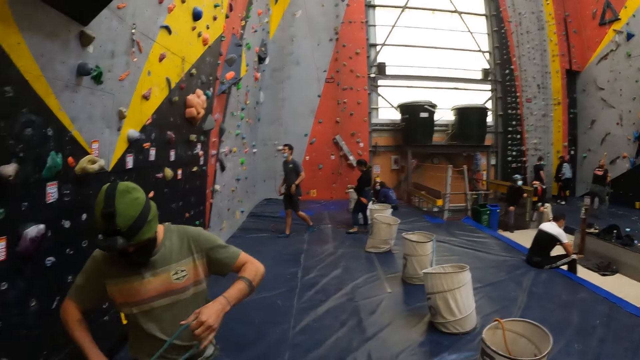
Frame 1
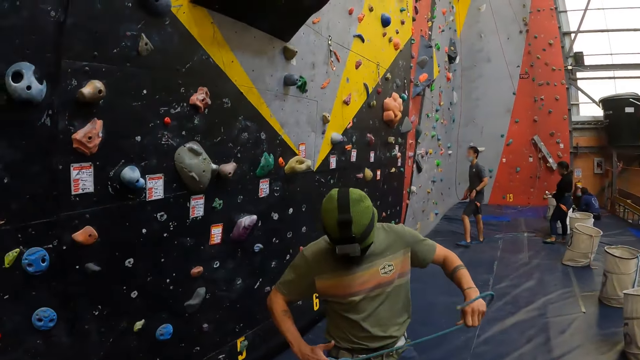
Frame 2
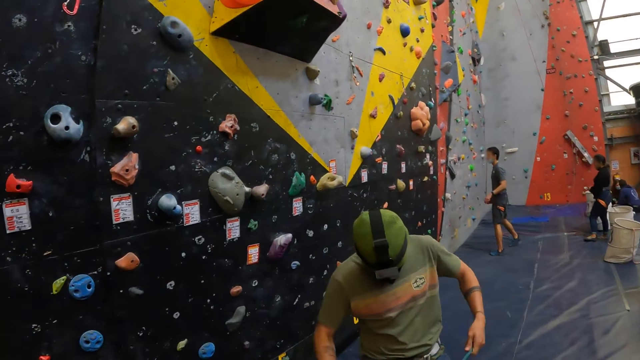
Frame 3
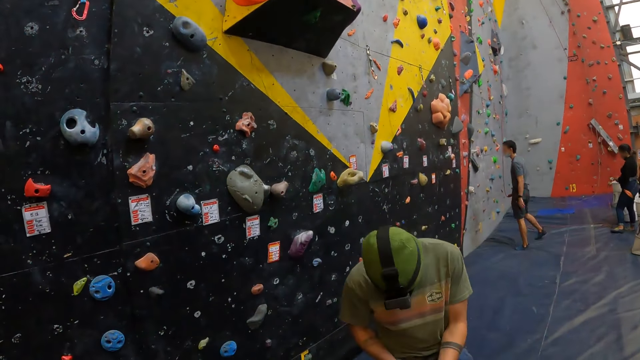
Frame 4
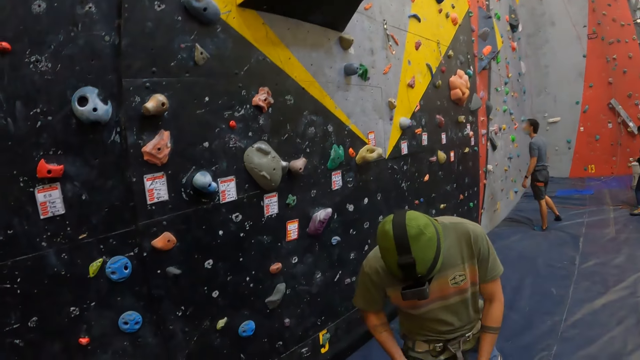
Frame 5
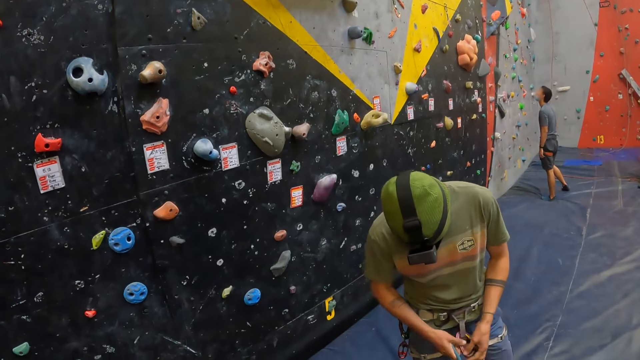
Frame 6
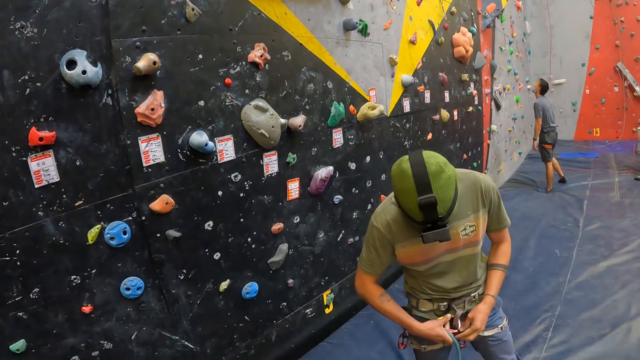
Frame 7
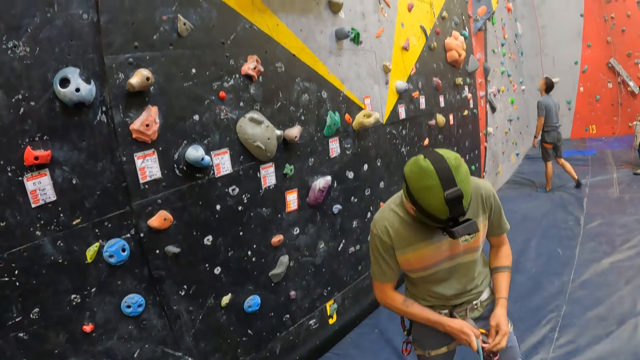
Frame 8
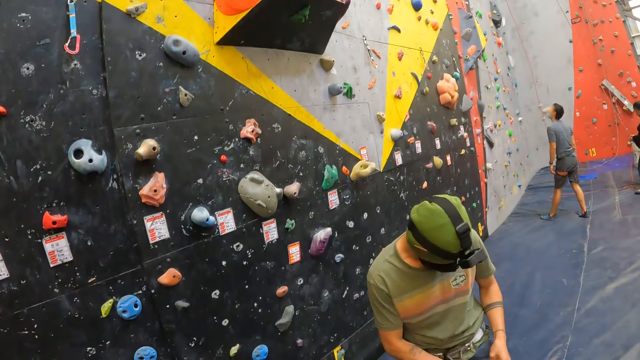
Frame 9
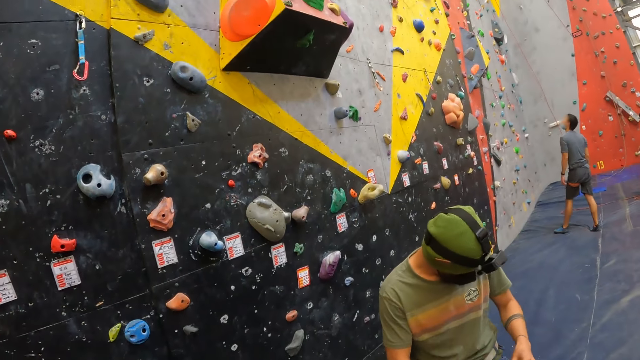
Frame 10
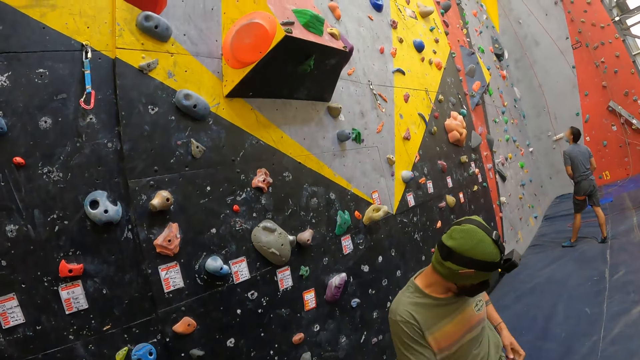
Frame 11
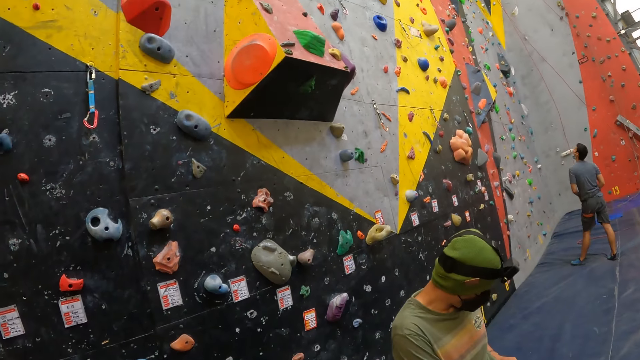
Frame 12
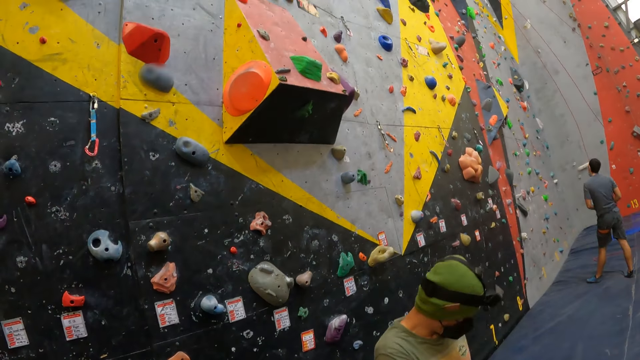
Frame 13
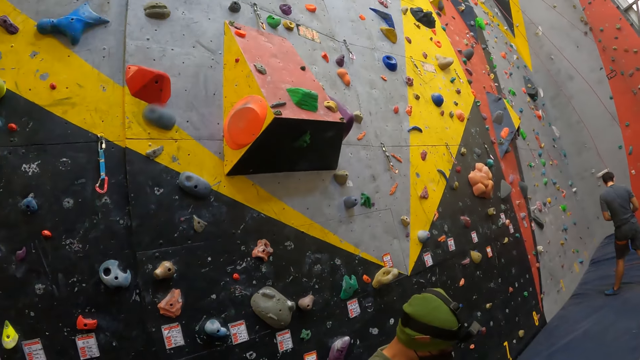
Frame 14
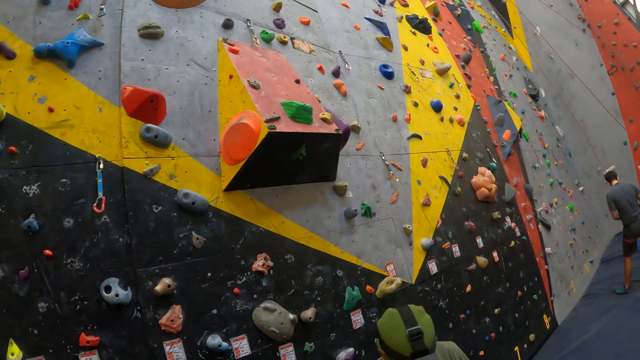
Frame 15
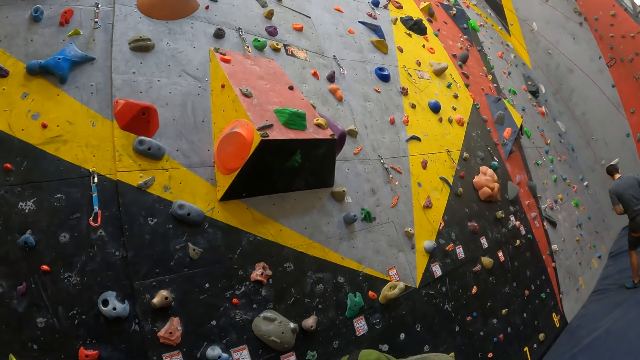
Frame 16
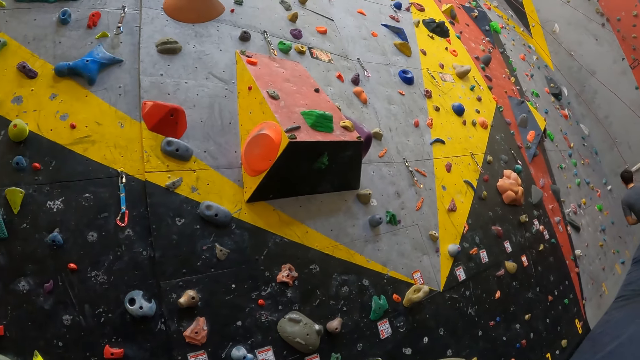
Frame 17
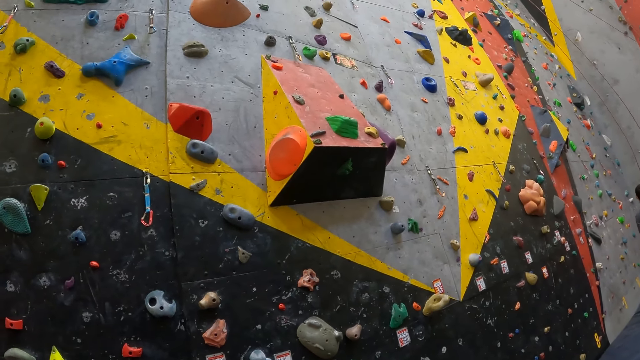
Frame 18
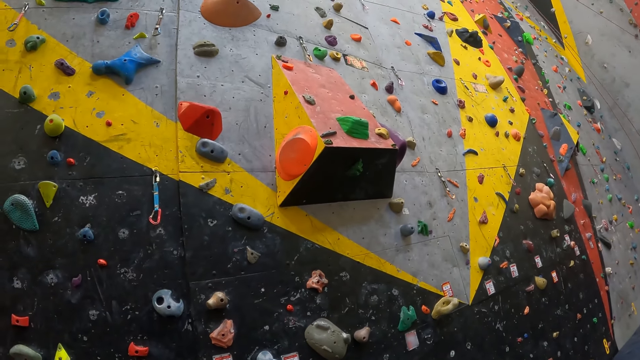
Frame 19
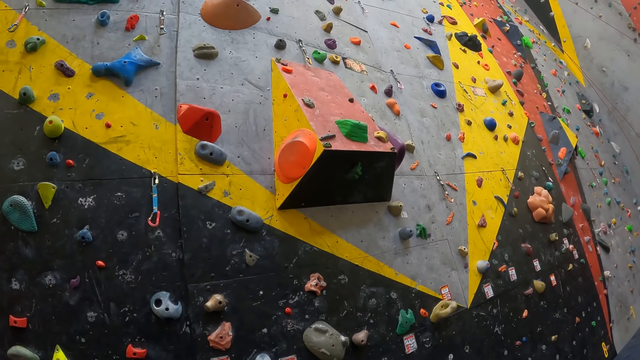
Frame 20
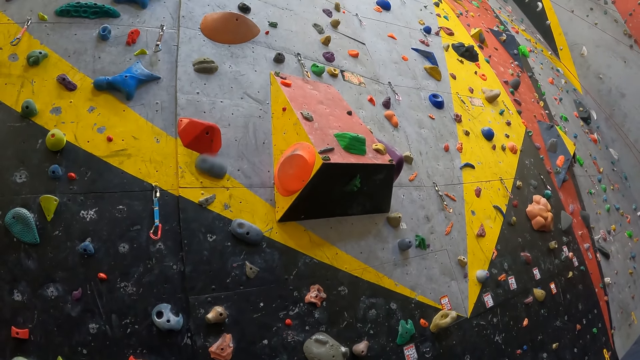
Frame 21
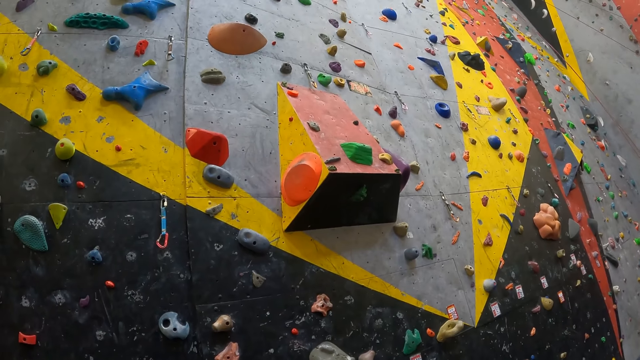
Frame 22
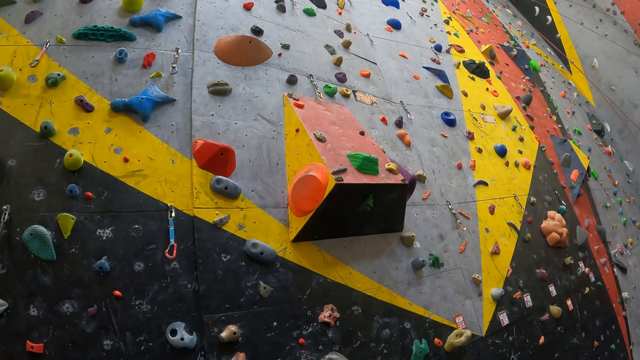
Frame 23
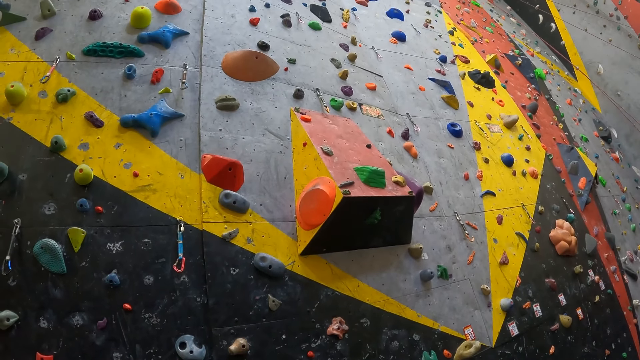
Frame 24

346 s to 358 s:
A man stretches the rope. The man ties the climbing rope on his waist. The camera wearer stares at the wall.

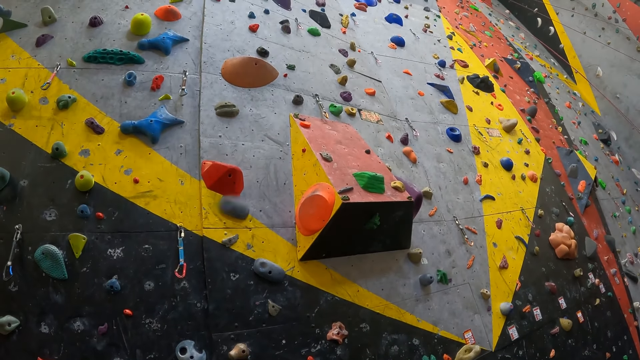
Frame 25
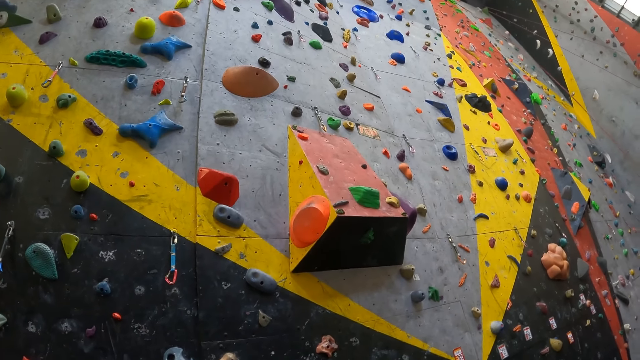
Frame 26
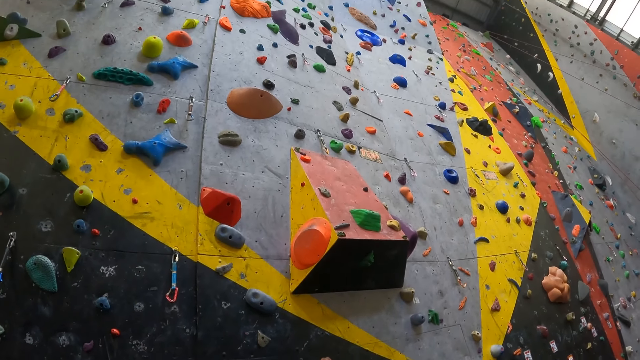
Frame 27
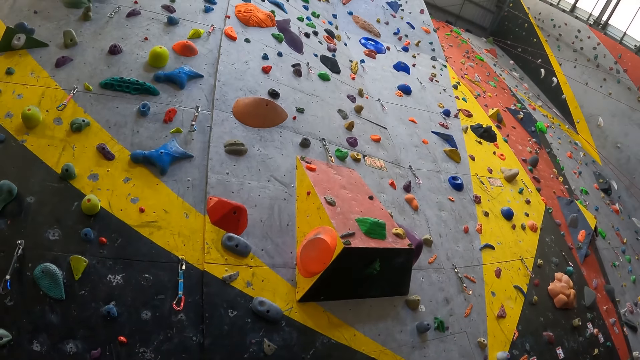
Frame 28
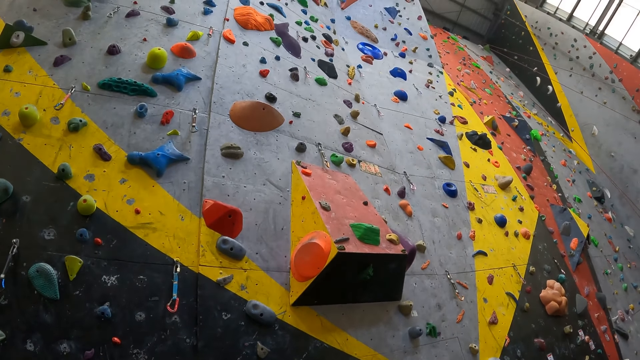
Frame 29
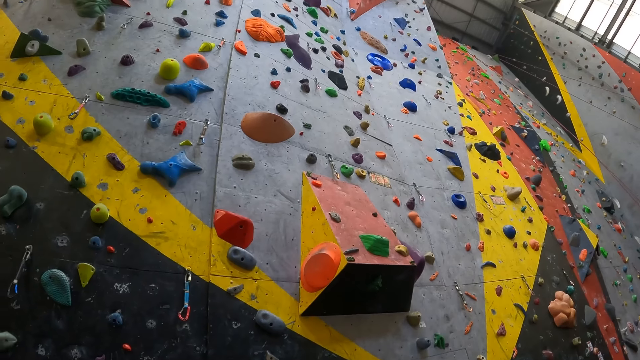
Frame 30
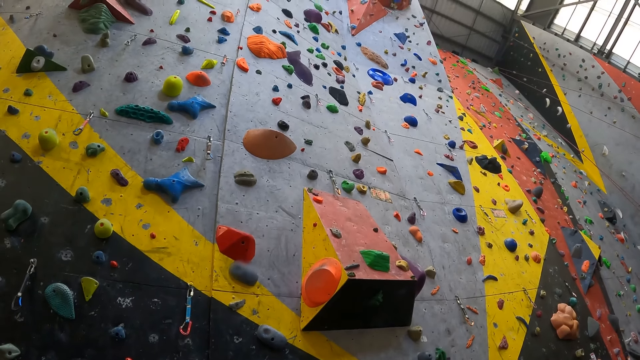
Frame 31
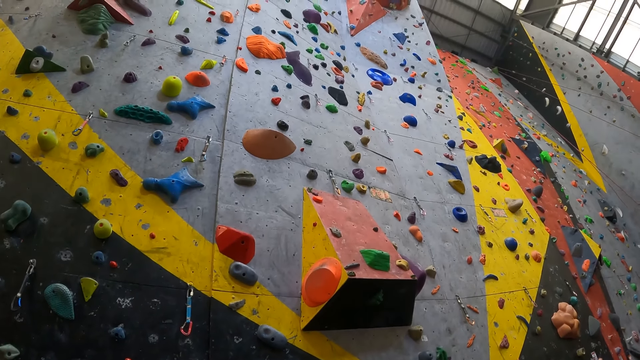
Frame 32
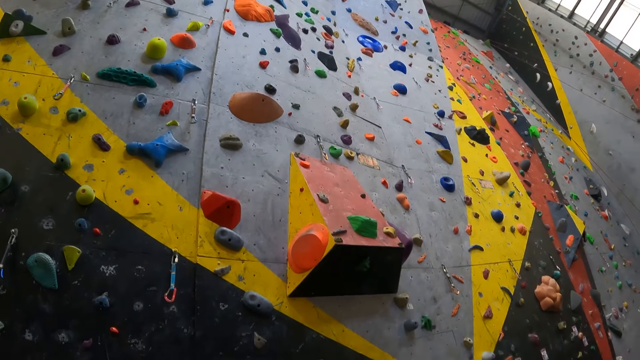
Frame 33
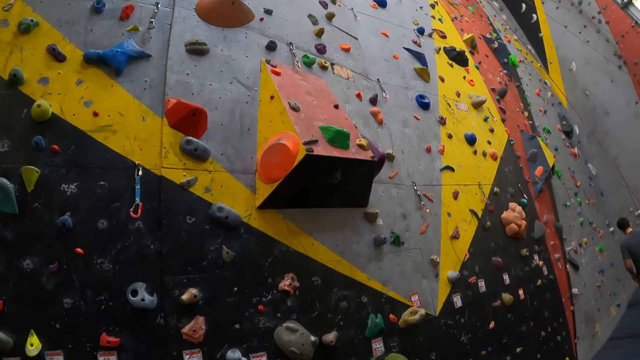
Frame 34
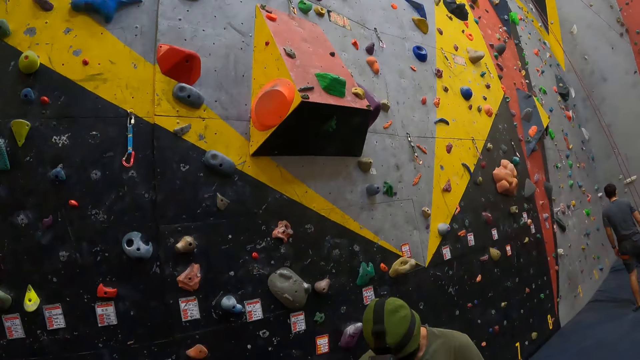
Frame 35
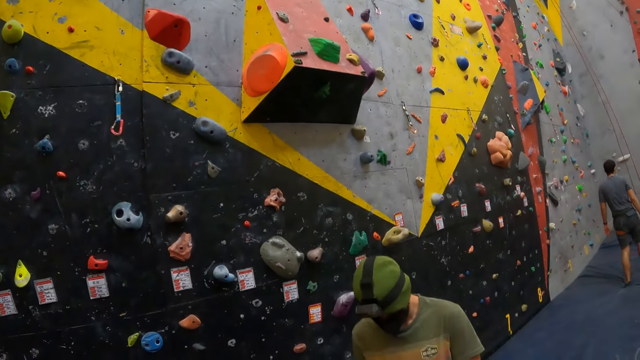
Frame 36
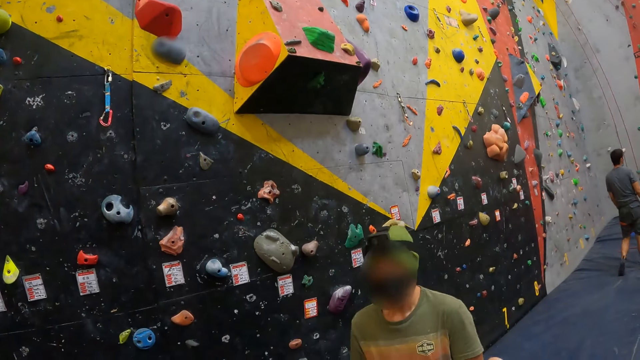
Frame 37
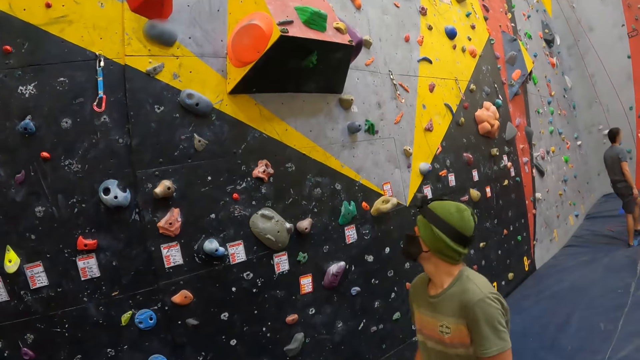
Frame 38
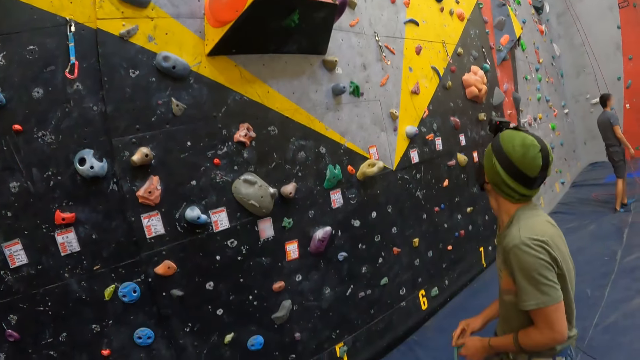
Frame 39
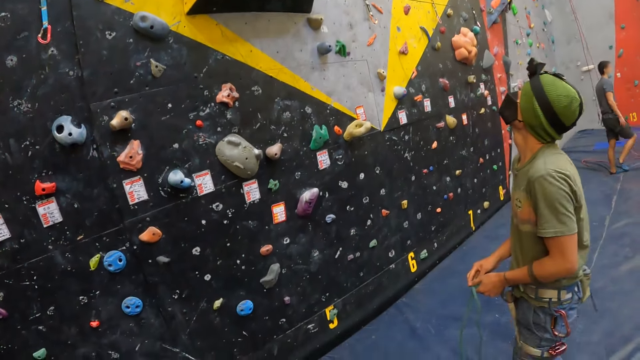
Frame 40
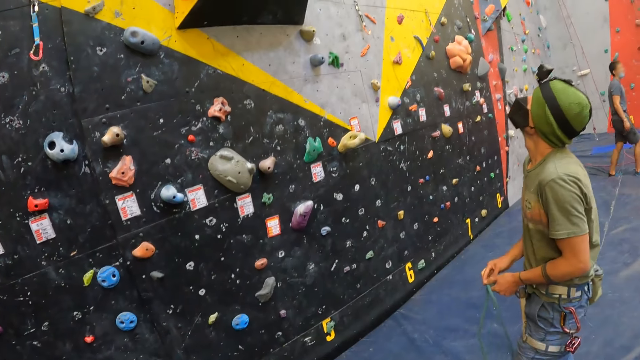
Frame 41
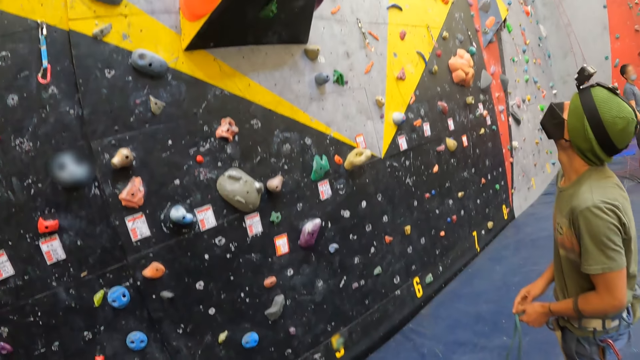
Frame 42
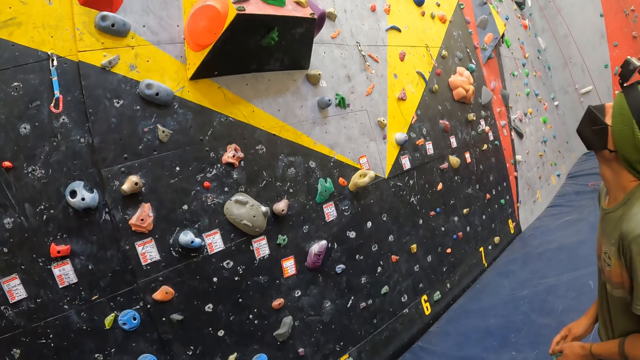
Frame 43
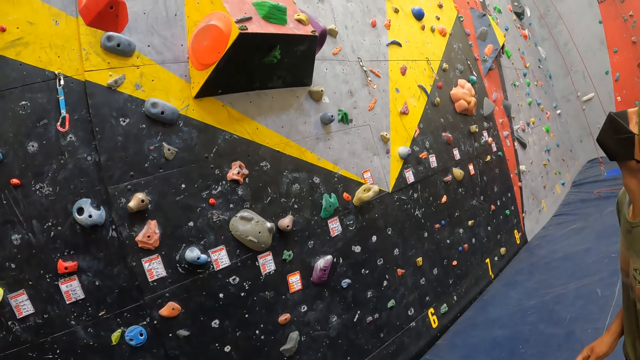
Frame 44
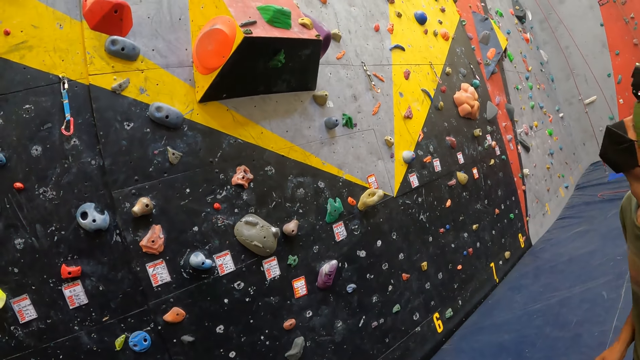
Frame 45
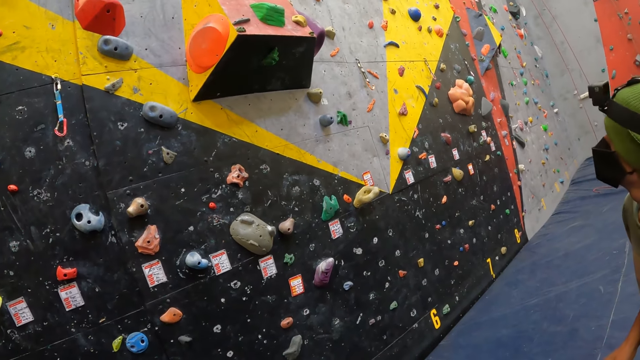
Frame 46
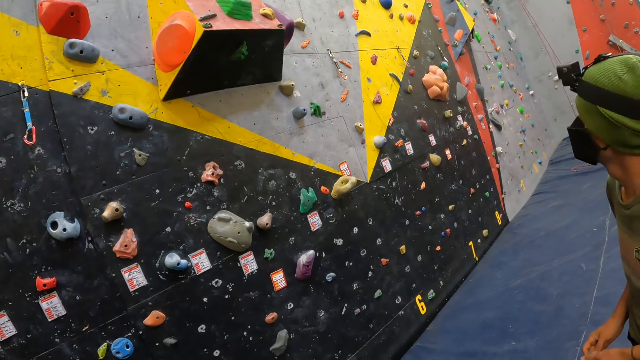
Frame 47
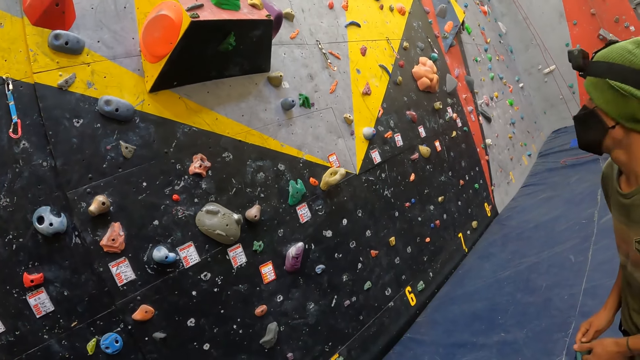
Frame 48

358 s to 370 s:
The camera wearer interacts with a man. The man looks upwards. The camera wearer looks around. The man stares at the wall.
